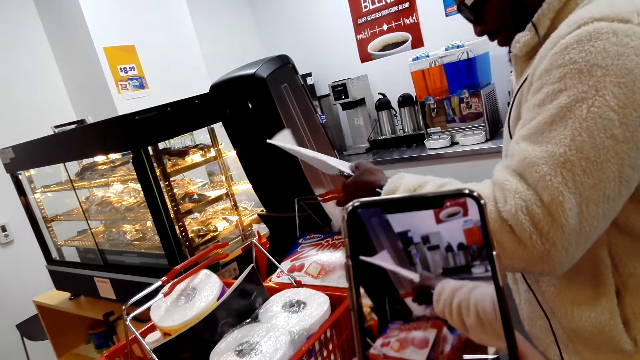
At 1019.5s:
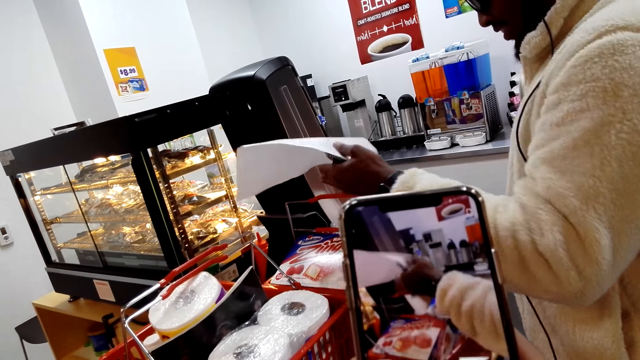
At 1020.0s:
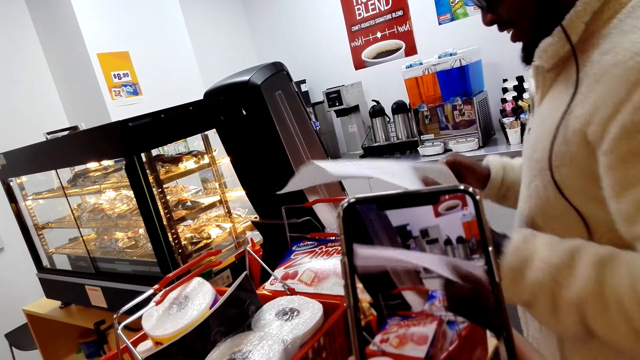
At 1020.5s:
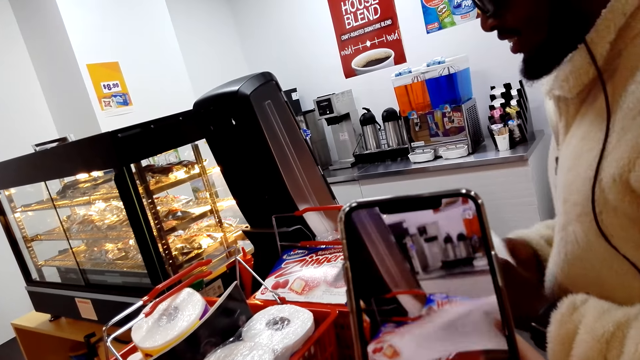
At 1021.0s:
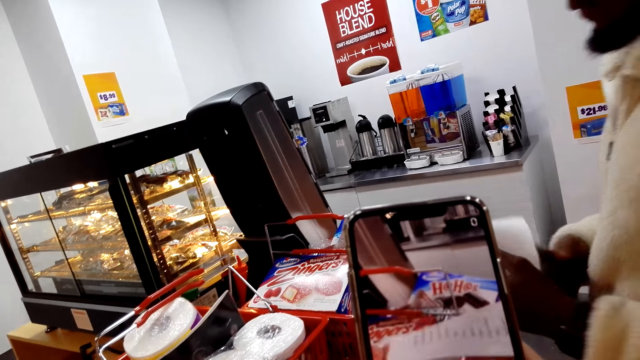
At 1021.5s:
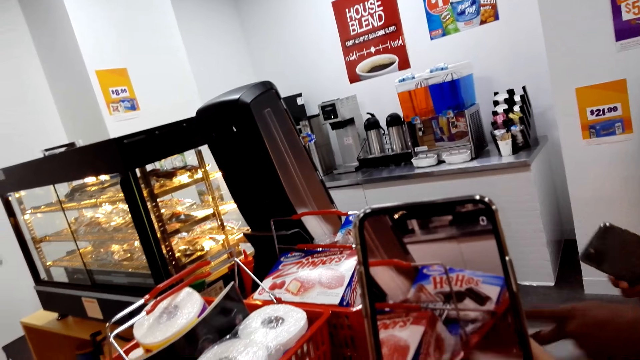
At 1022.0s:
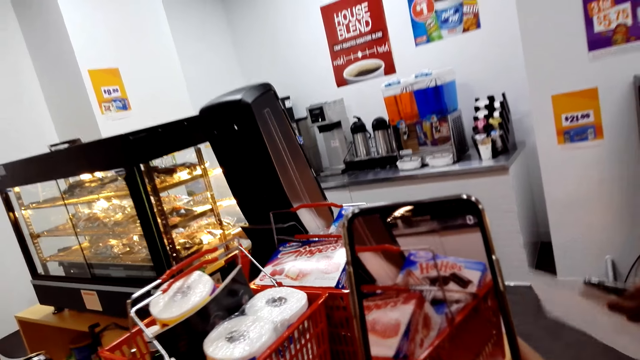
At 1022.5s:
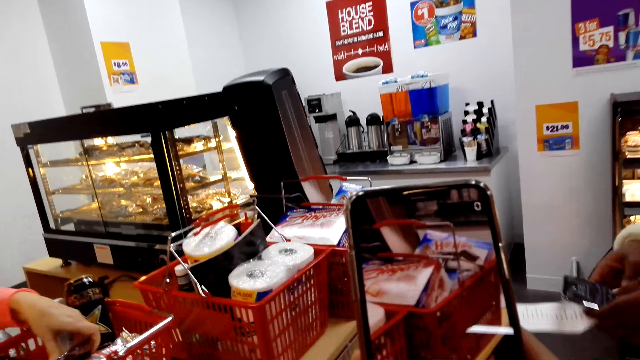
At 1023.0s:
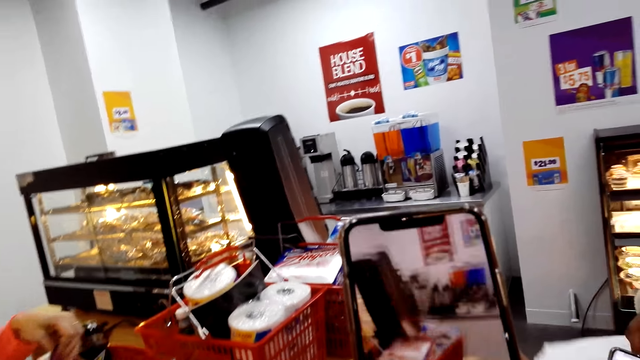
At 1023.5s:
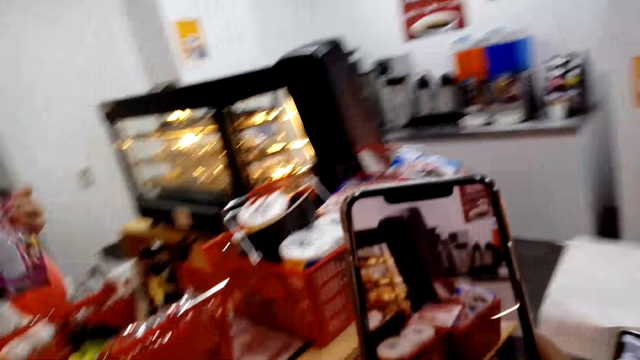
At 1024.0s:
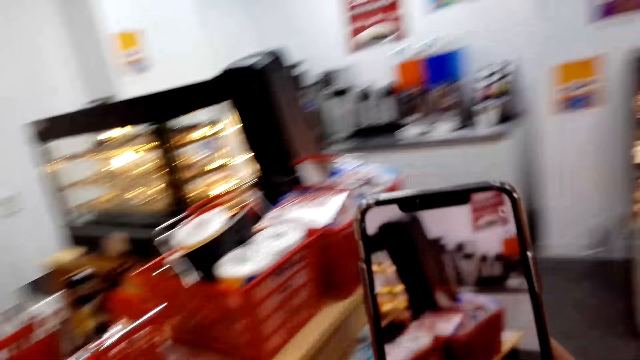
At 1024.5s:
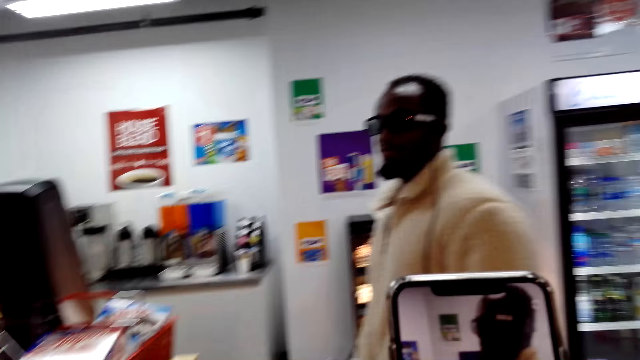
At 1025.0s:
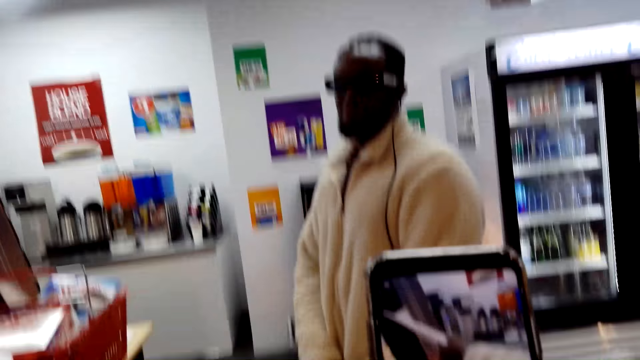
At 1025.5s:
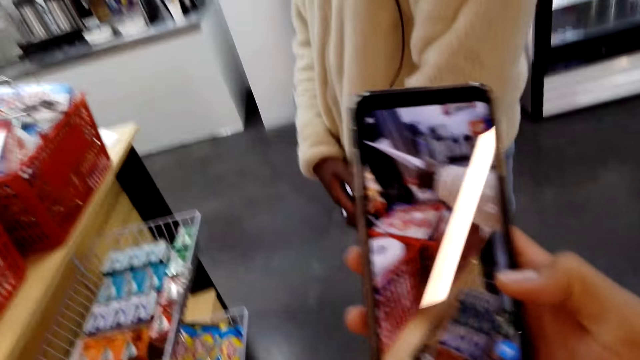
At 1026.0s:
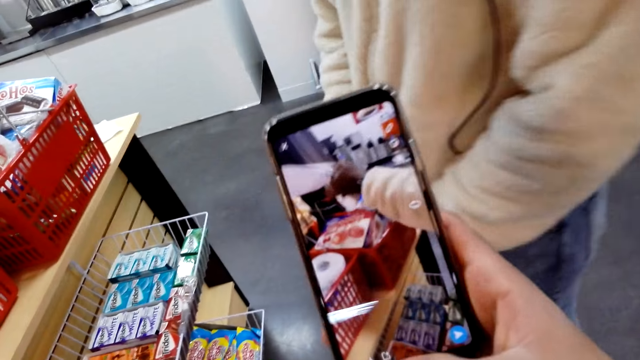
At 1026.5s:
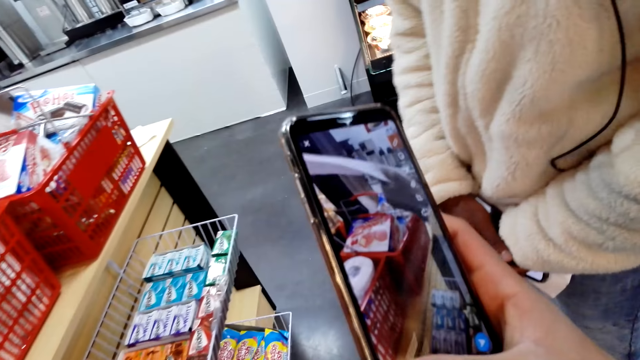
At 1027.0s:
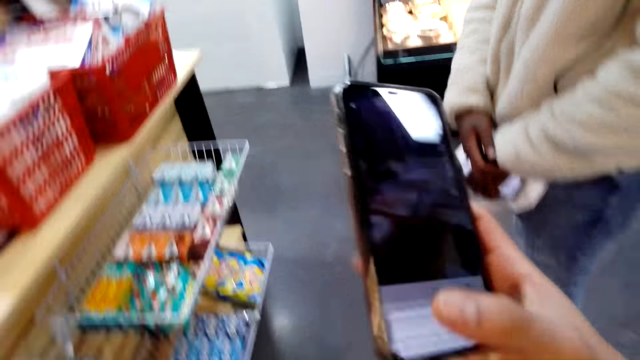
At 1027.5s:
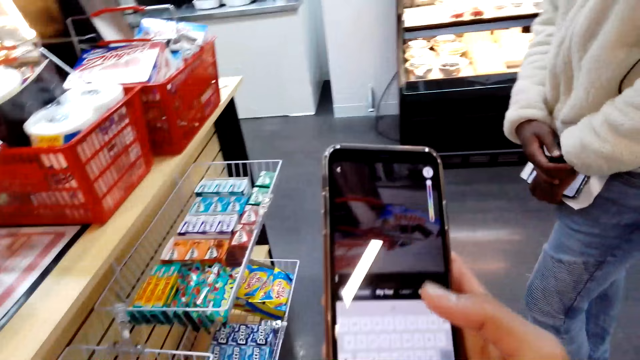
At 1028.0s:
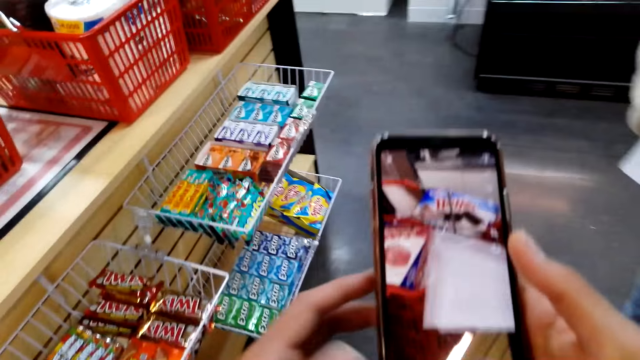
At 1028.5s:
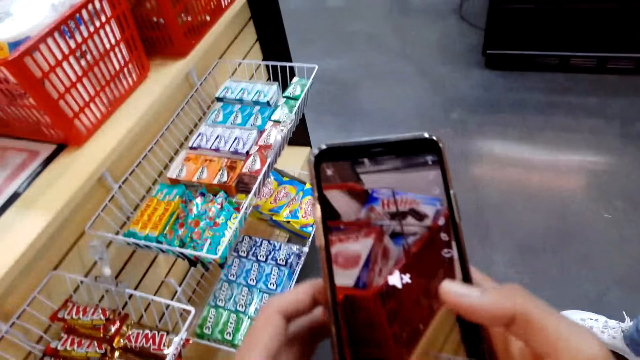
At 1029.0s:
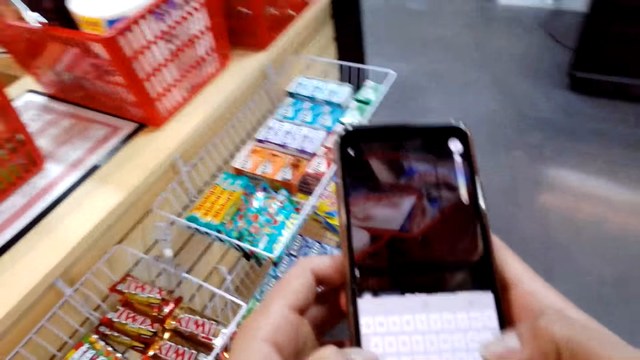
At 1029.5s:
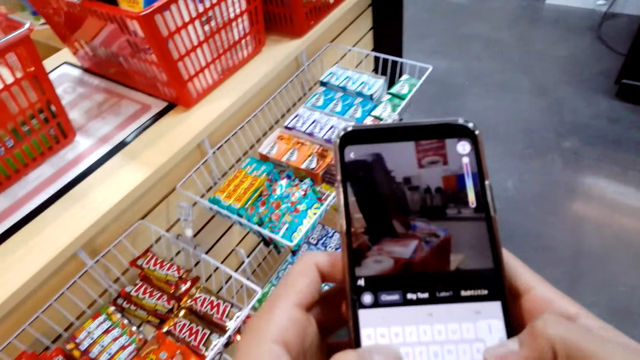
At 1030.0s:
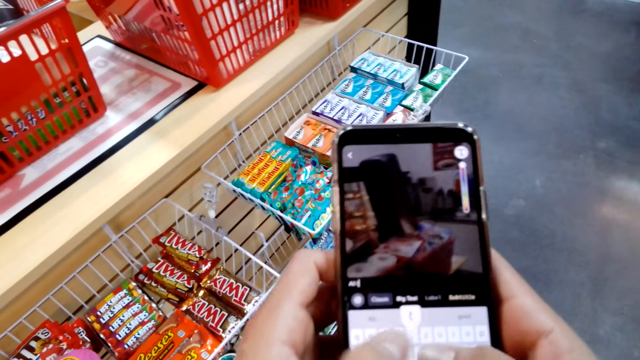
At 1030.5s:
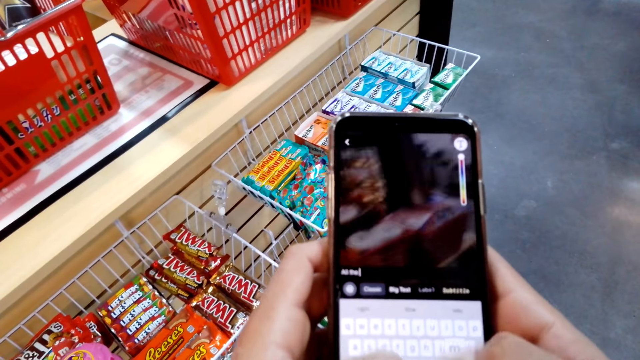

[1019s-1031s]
A man uses his phone.

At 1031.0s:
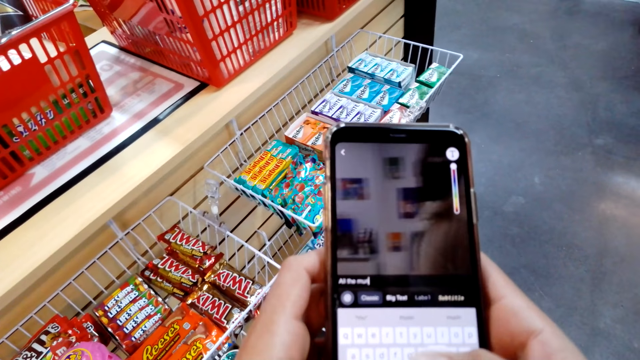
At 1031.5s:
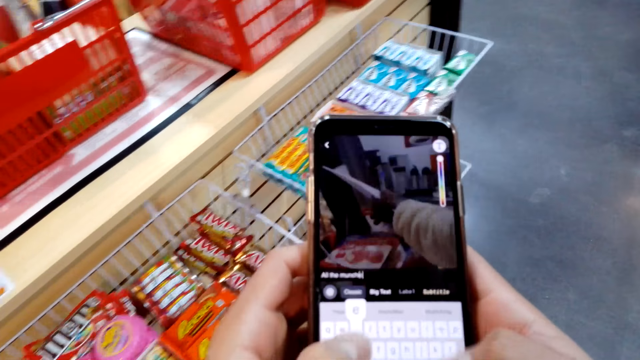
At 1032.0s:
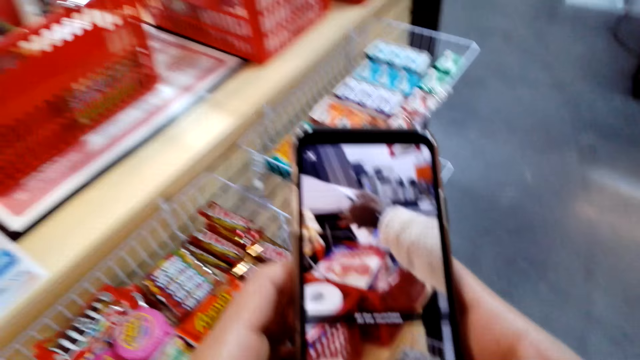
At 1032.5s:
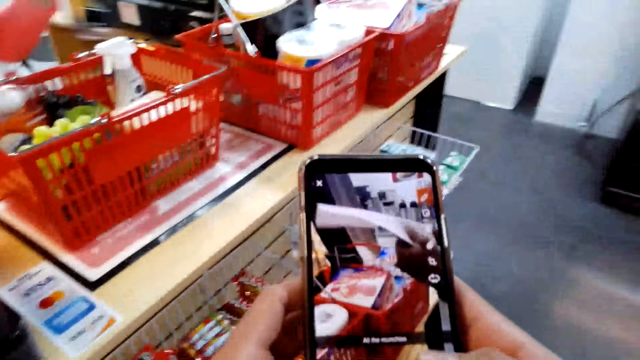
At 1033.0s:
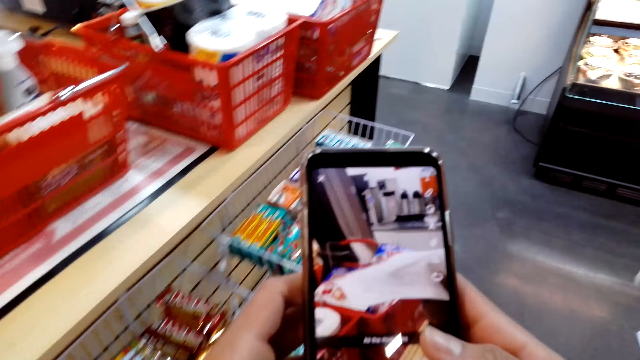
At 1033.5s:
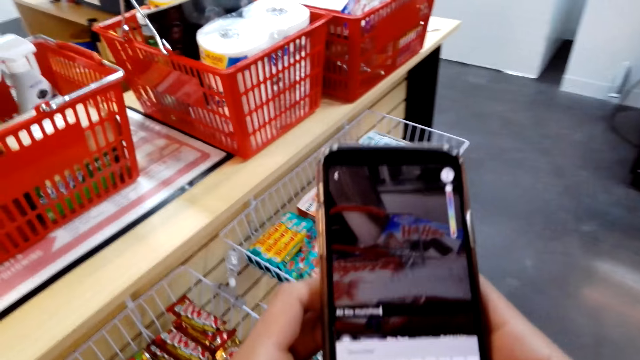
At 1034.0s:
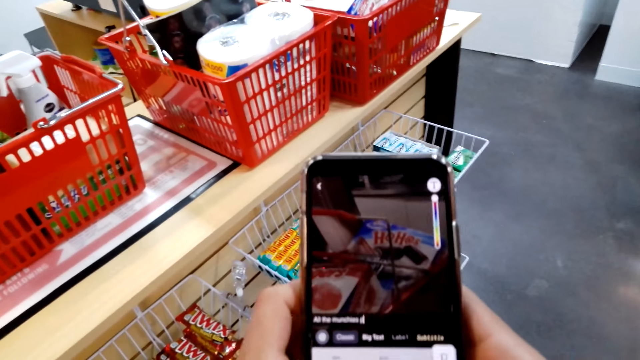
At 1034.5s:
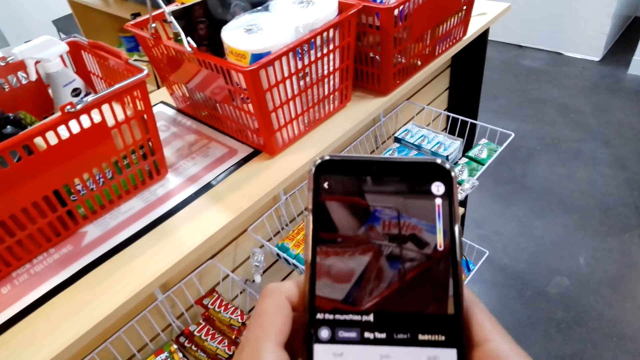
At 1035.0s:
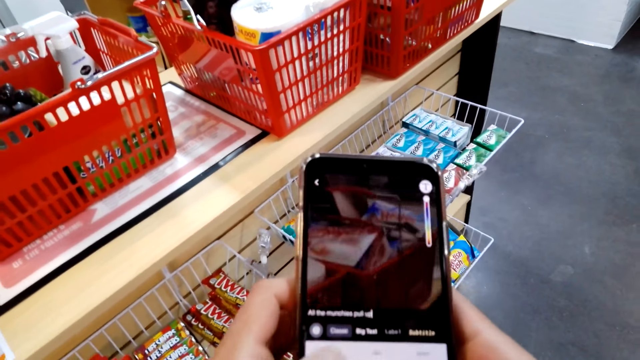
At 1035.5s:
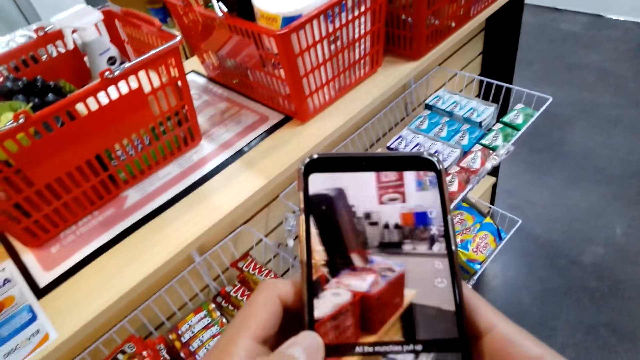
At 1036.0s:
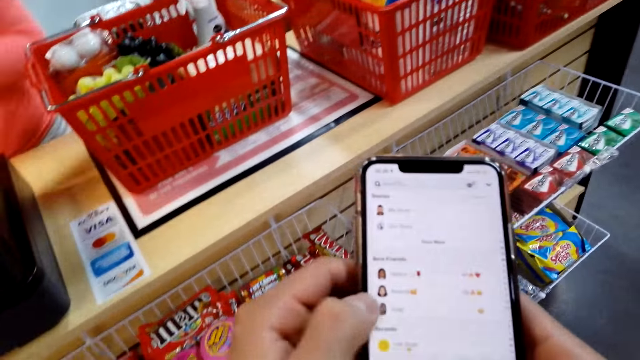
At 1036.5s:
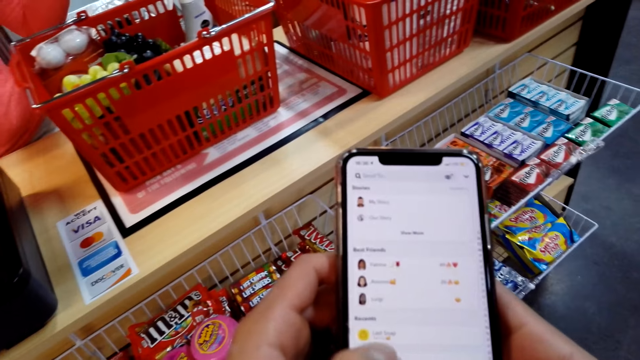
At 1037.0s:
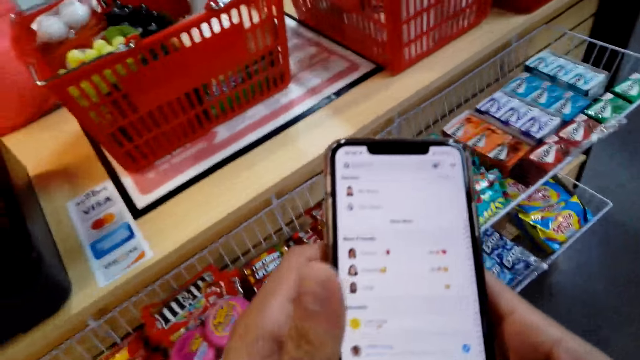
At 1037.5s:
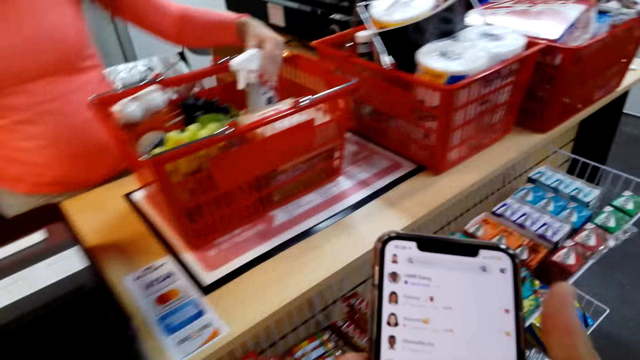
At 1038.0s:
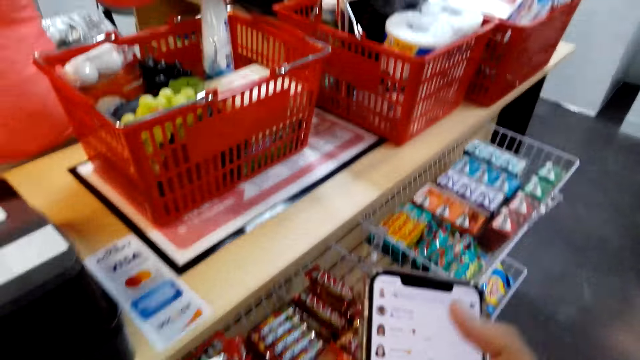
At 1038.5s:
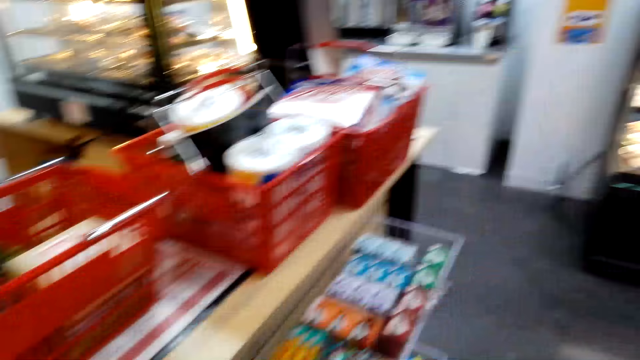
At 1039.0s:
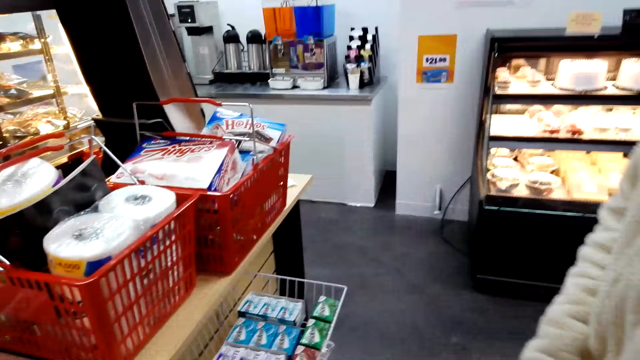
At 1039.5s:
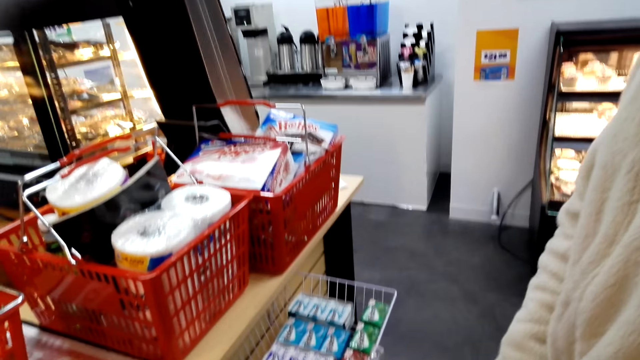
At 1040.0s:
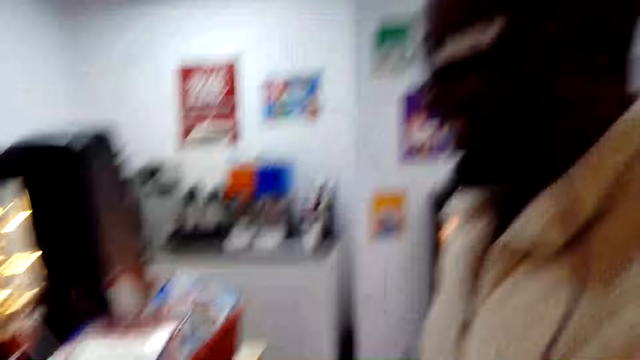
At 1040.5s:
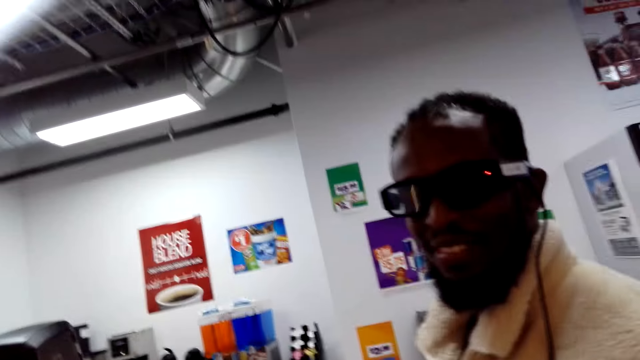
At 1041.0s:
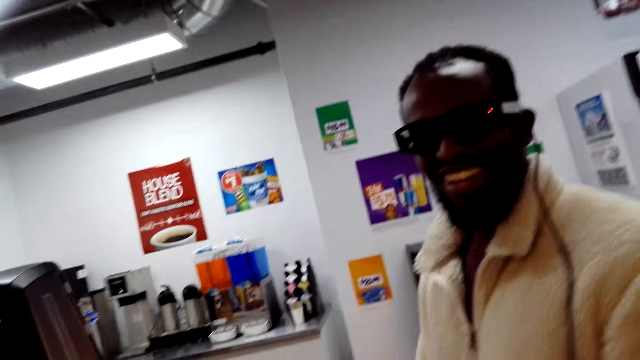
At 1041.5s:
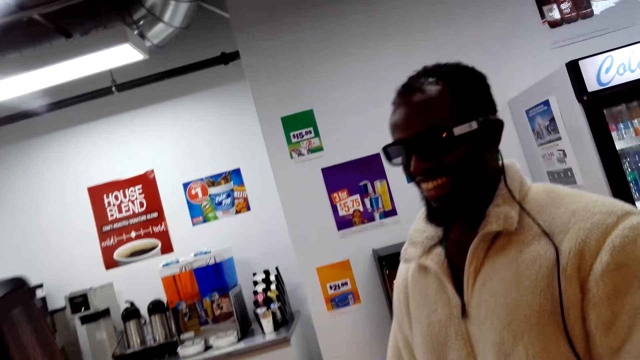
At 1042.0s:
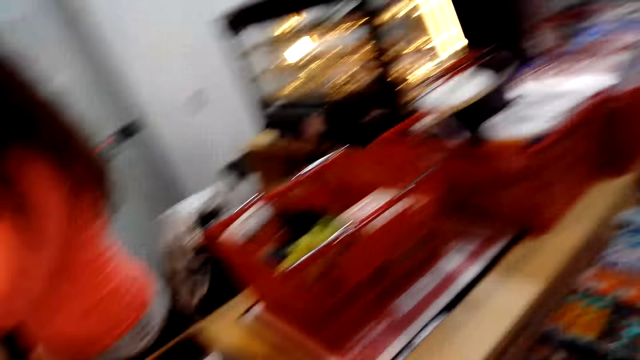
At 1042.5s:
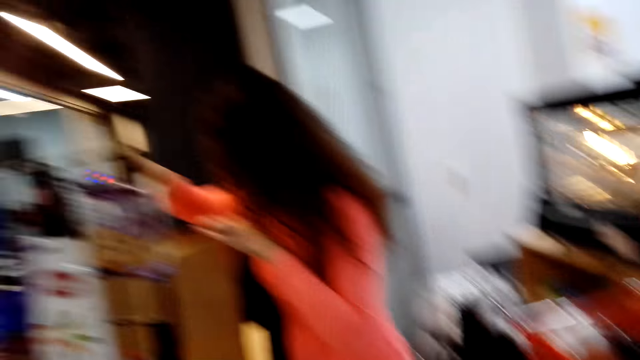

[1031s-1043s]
The camera wearer converses with a man.
